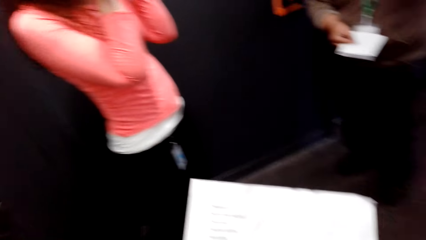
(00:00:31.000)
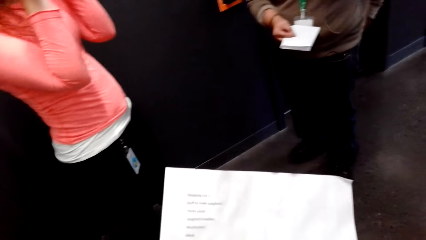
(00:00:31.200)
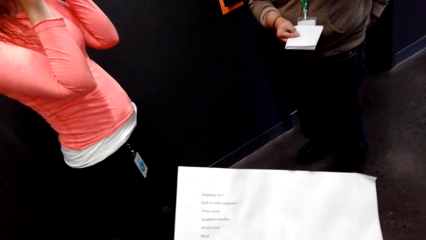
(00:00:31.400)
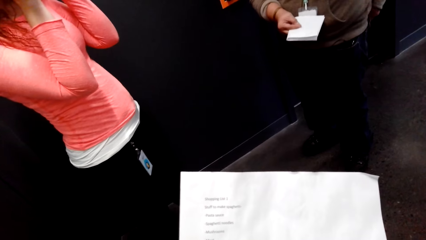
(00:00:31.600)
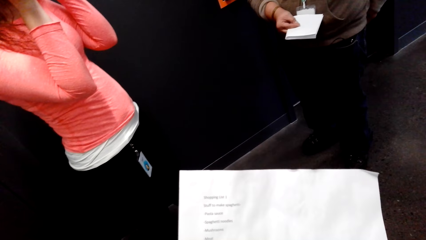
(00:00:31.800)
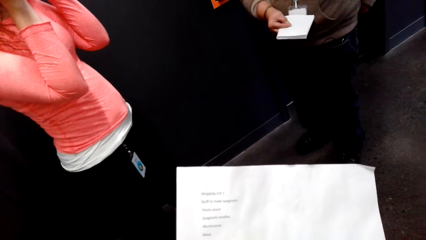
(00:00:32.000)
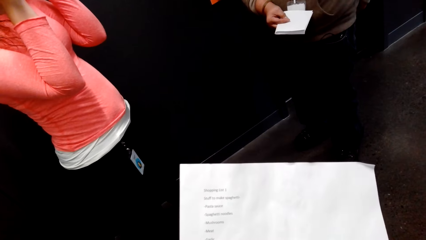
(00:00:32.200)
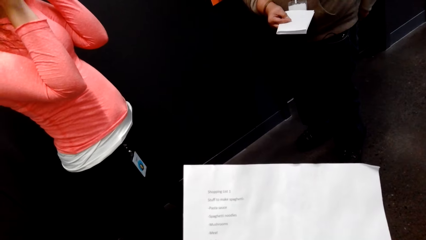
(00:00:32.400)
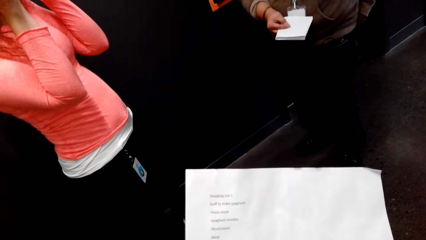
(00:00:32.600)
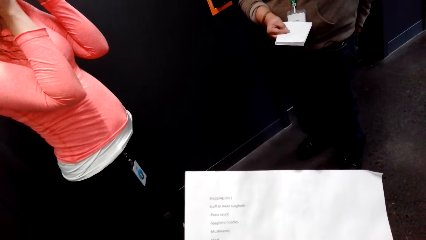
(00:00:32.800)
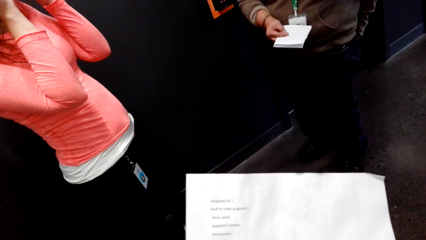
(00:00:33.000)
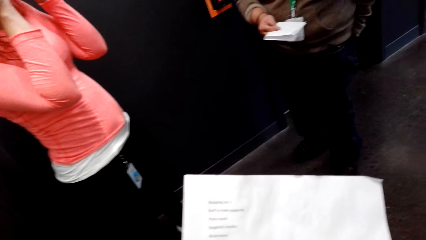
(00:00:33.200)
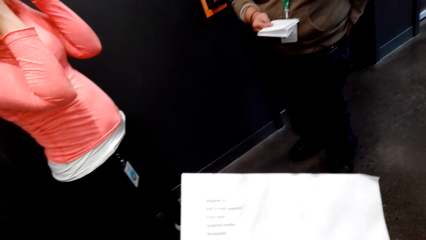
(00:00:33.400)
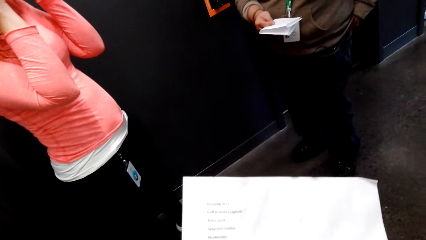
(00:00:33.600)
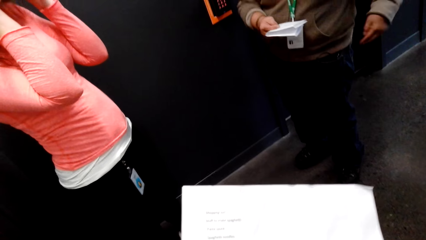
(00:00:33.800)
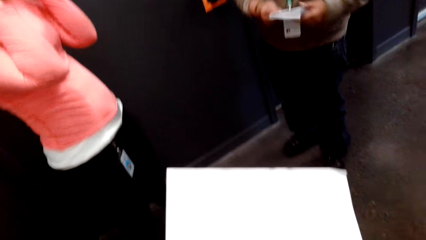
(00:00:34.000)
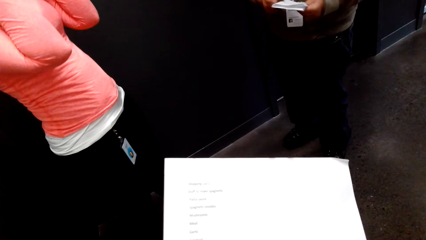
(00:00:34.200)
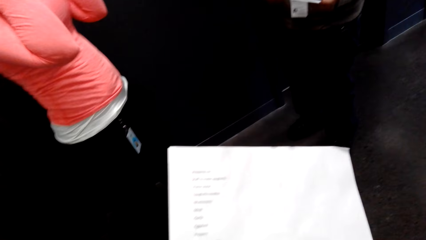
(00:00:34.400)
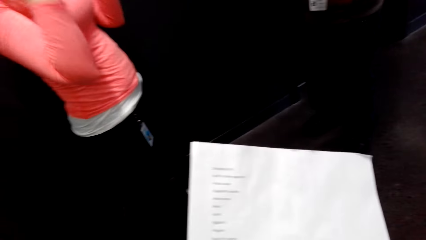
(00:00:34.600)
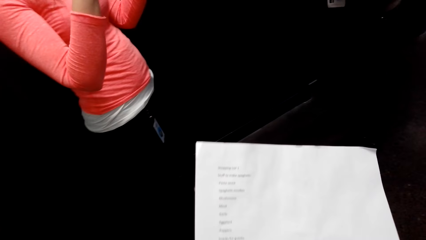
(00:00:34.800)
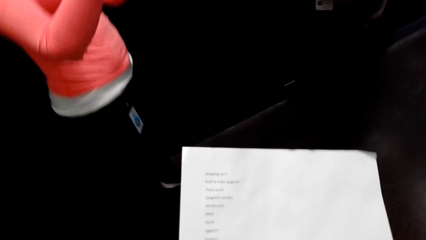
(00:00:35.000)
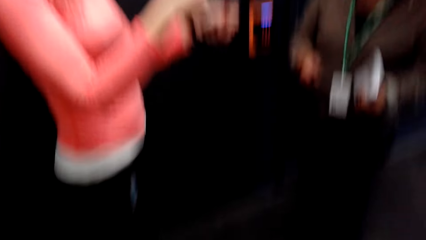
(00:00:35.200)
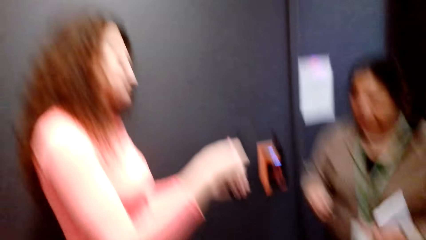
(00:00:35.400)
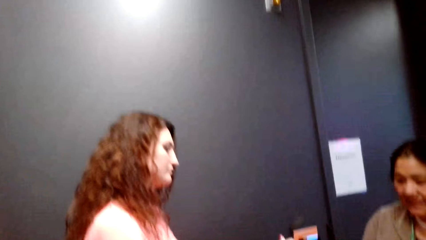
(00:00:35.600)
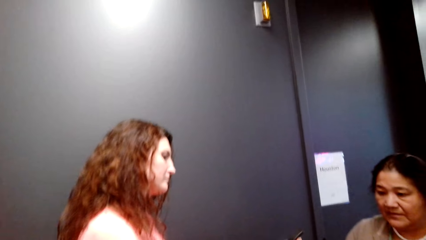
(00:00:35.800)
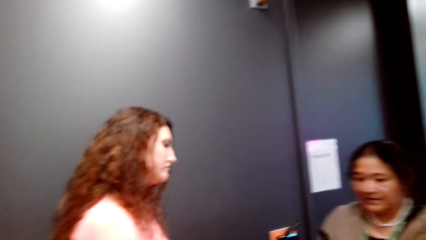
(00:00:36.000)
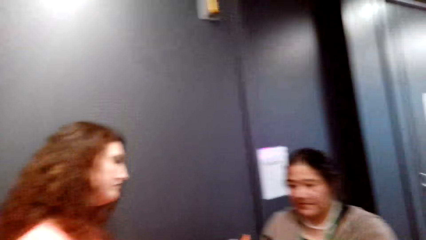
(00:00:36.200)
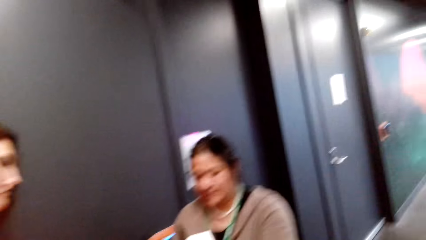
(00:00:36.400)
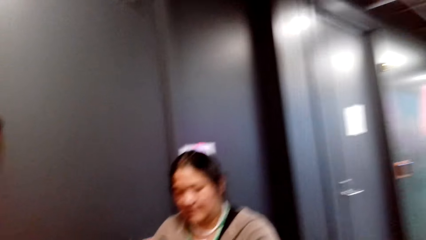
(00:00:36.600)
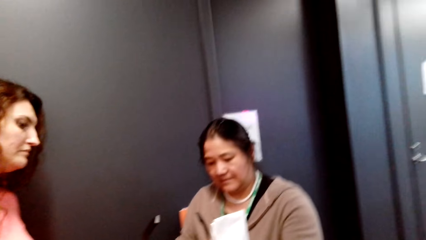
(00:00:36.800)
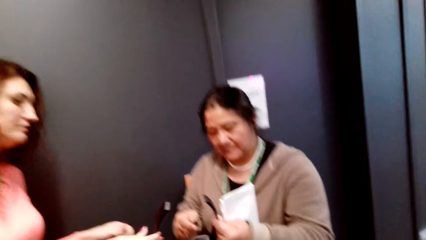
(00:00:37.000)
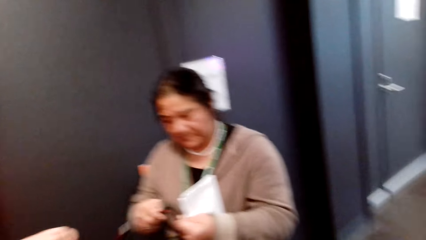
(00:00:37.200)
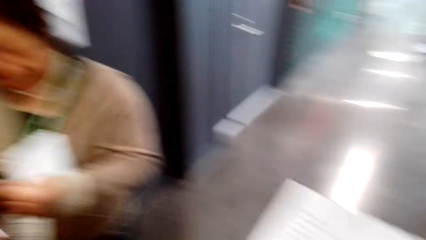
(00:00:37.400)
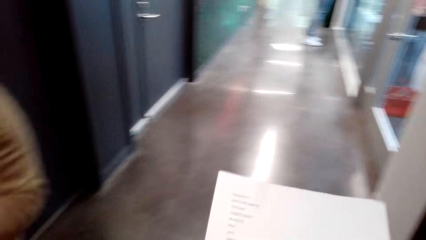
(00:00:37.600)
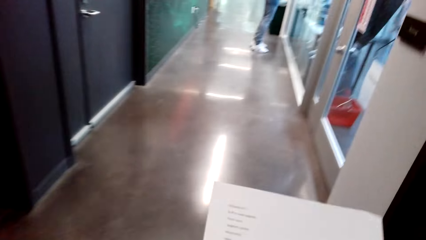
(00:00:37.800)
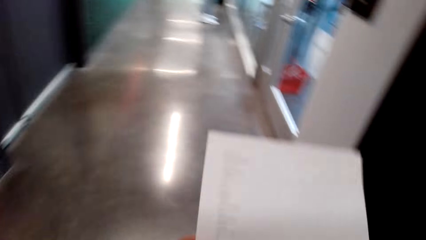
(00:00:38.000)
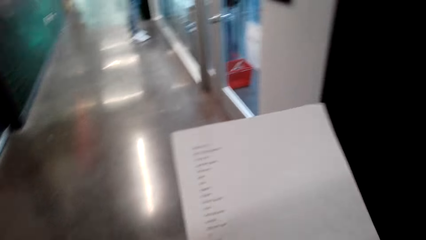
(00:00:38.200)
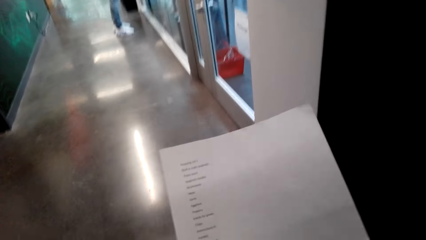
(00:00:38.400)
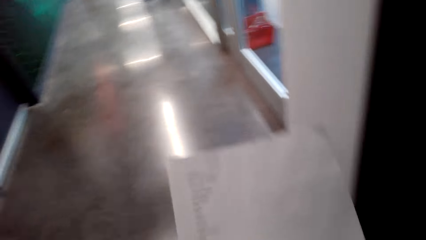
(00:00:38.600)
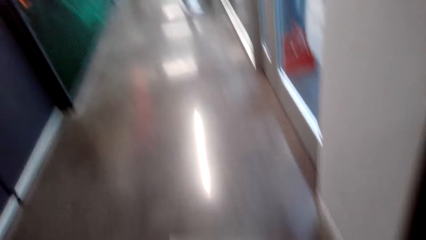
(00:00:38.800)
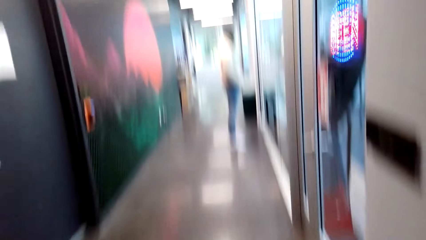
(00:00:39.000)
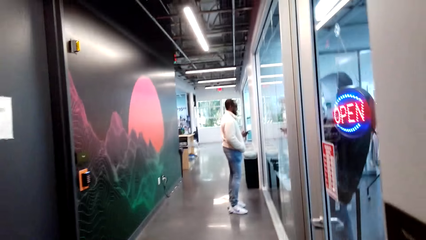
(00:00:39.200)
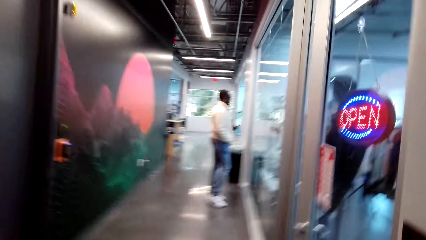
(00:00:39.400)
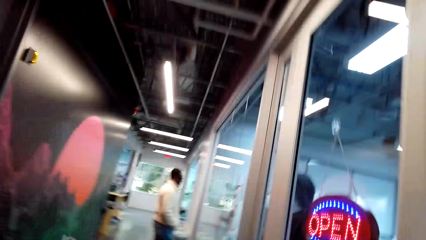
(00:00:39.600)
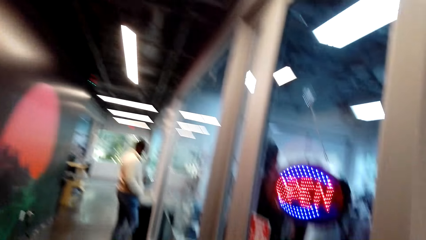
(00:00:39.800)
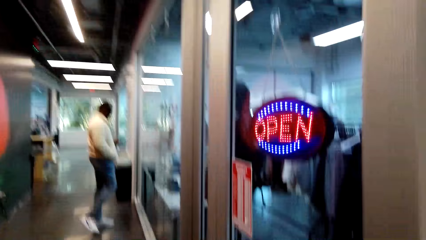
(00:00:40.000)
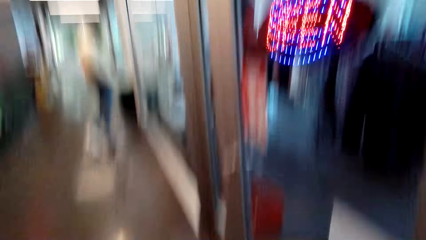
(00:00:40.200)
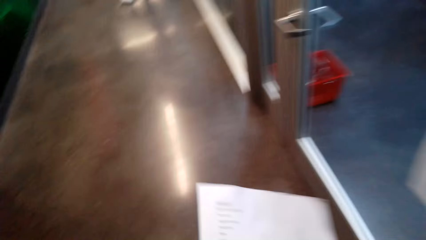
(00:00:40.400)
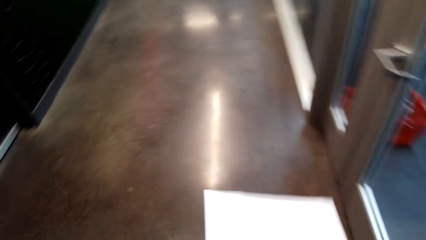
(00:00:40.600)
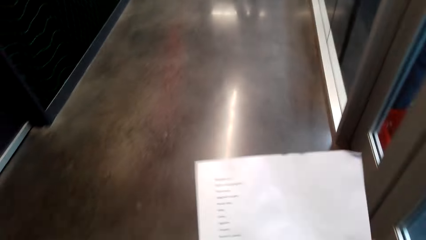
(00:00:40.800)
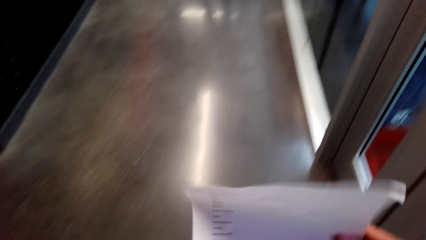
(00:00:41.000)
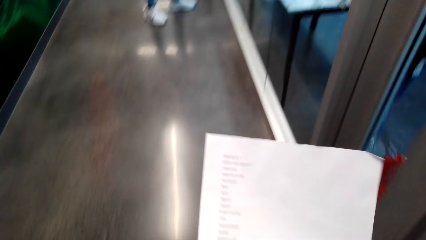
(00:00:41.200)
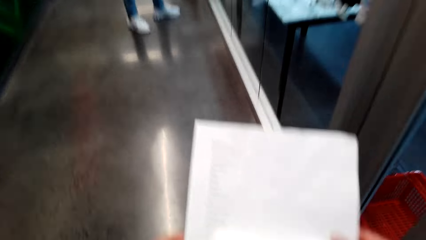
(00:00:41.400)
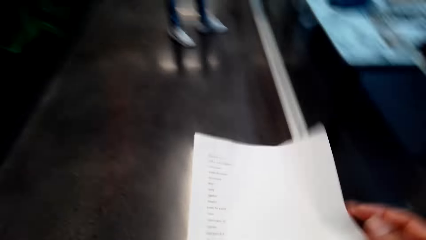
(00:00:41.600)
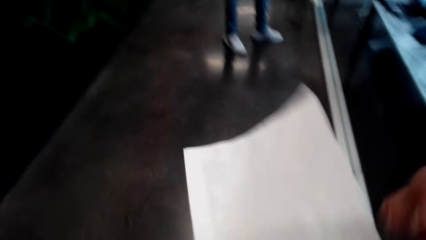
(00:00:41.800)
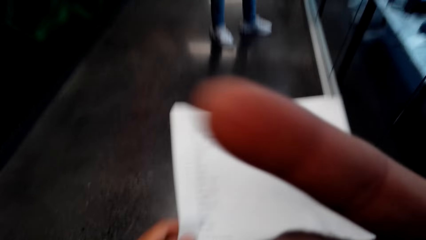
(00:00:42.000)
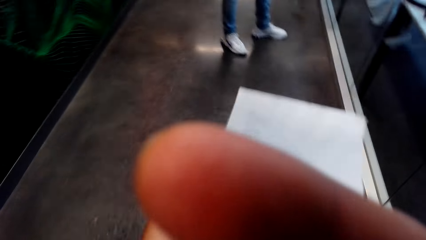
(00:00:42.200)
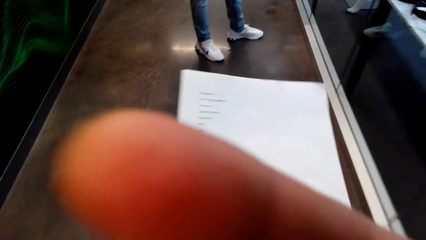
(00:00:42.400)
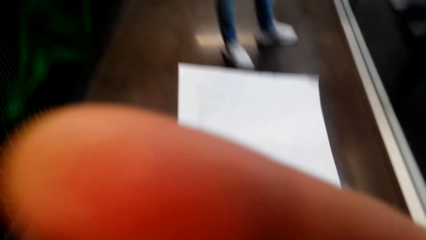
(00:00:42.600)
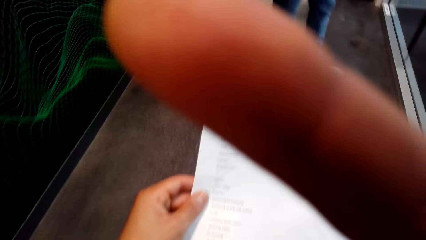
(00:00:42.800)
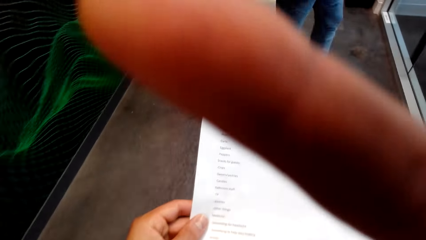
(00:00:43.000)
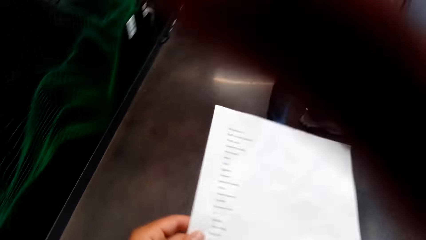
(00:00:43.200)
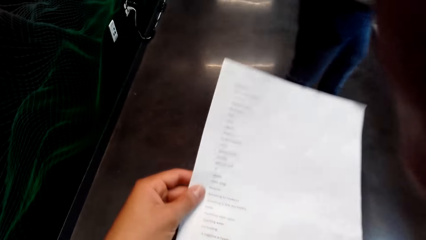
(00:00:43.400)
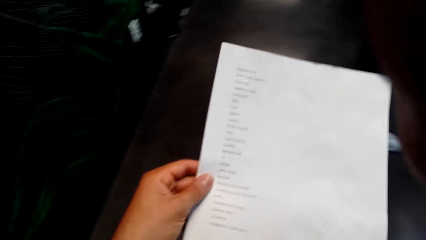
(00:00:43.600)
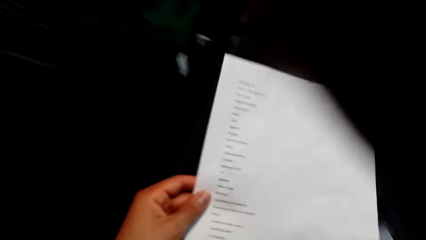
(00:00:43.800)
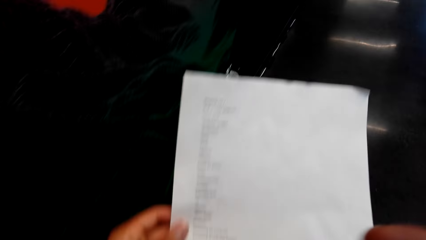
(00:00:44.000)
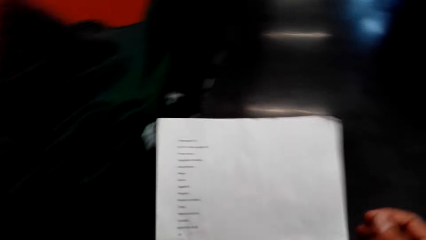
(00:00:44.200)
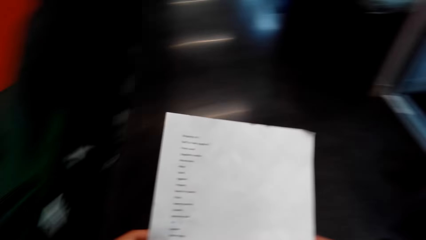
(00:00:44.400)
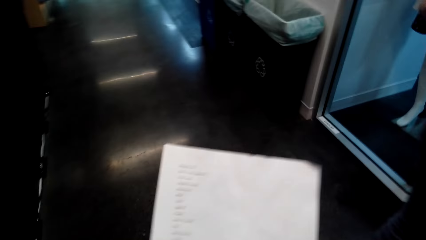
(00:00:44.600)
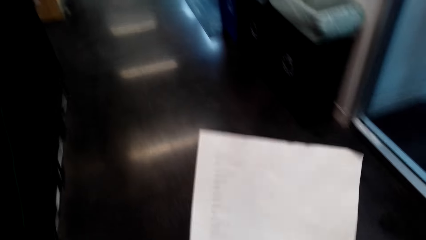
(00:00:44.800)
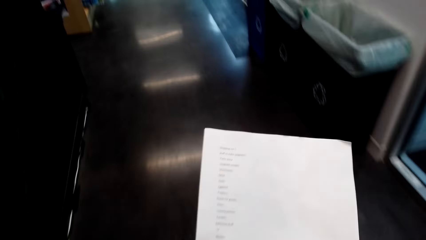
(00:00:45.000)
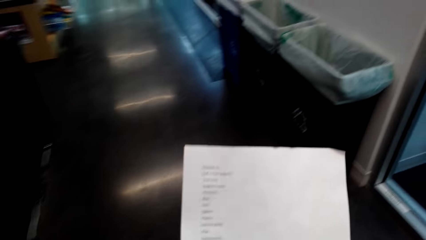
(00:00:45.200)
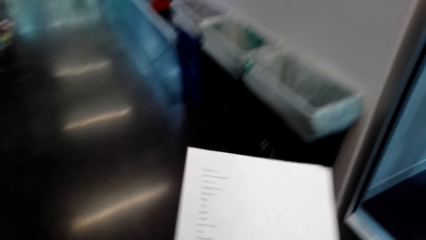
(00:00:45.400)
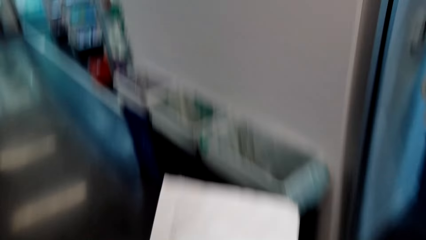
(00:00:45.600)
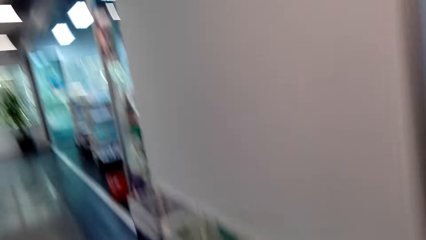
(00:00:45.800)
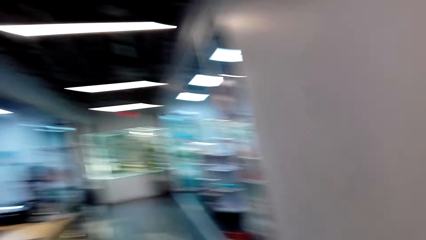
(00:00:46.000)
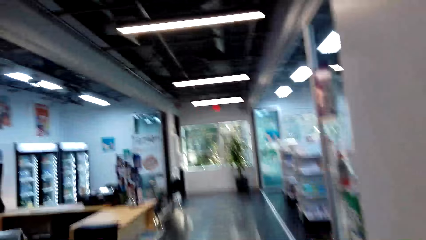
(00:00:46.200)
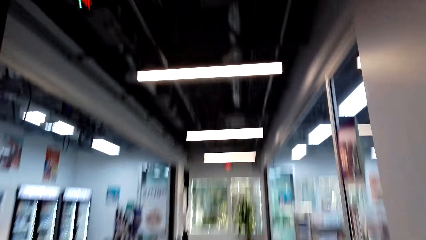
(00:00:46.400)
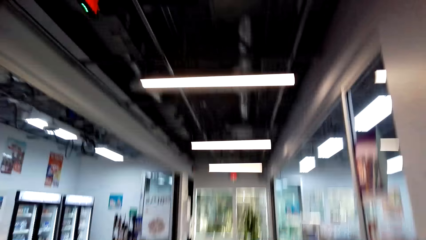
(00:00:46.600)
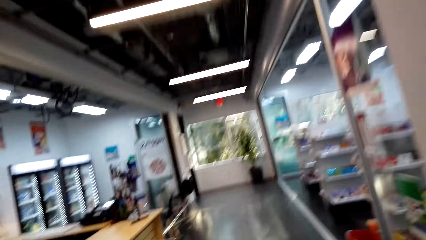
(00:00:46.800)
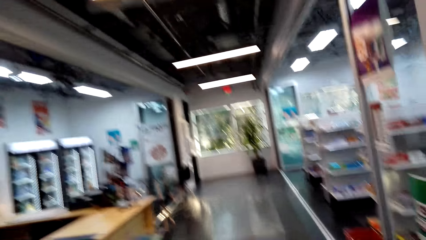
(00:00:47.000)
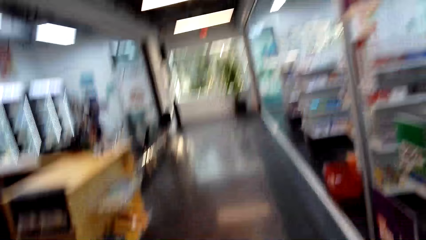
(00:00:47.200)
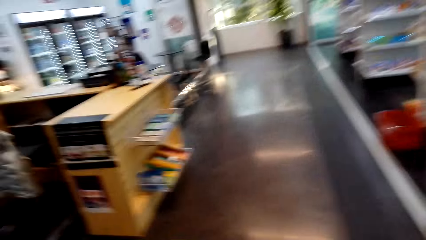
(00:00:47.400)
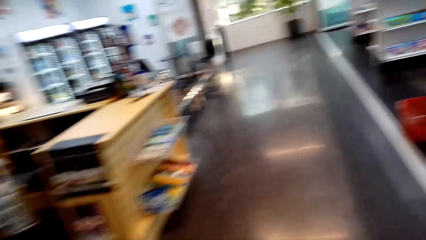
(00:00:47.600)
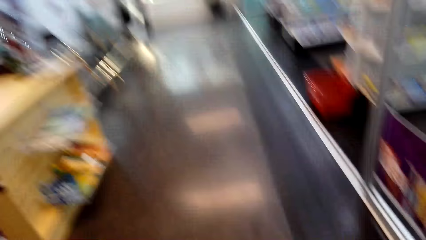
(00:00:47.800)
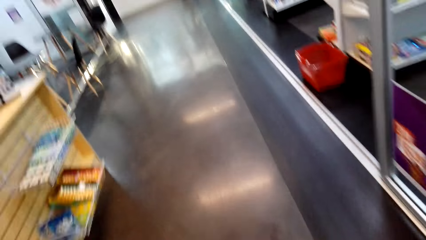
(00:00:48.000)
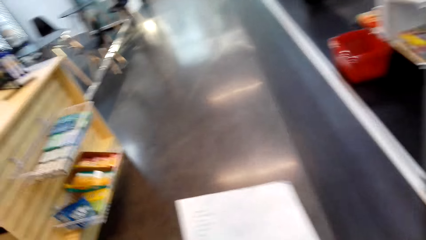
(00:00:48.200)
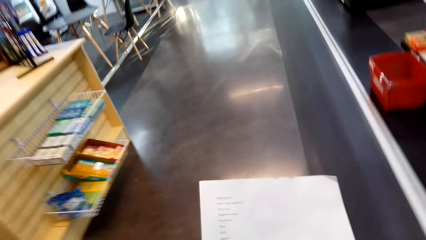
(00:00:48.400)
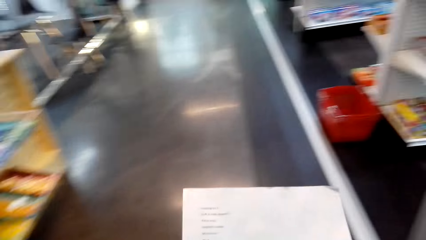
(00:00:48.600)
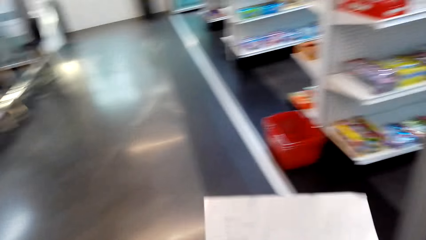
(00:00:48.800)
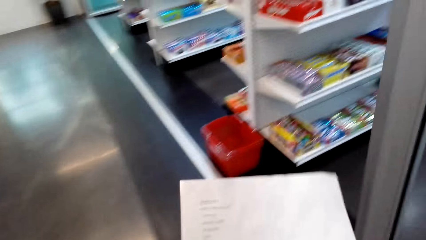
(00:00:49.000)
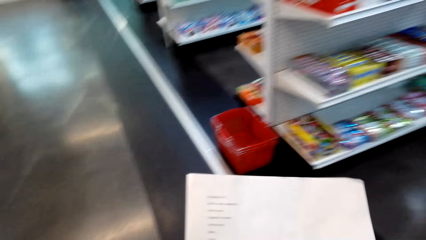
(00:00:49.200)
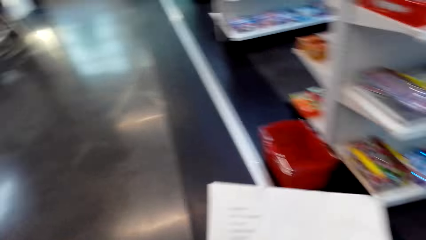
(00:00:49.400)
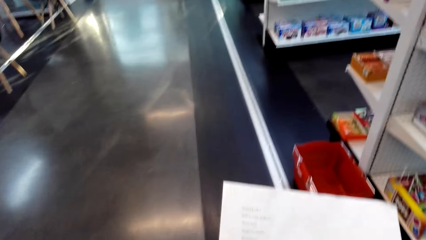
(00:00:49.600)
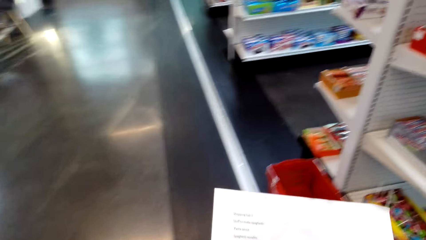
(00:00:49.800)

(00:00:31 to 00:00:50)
The camera wearer walks along the corridor around the supermarket. They rub the face and adjust their camera.
